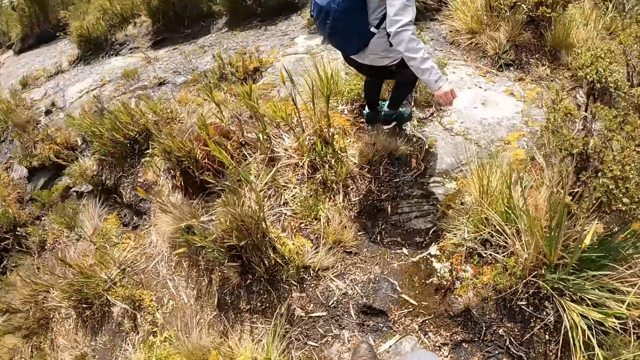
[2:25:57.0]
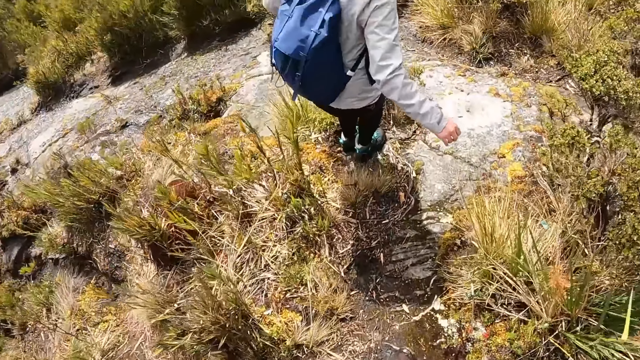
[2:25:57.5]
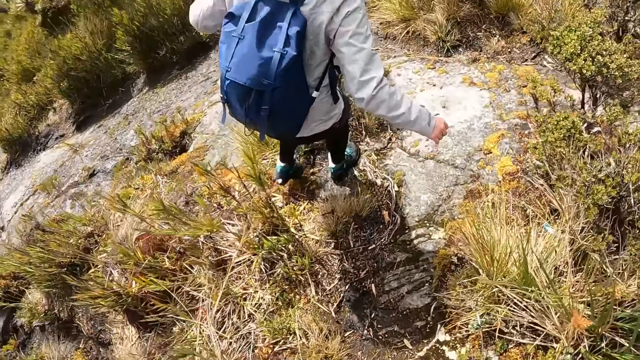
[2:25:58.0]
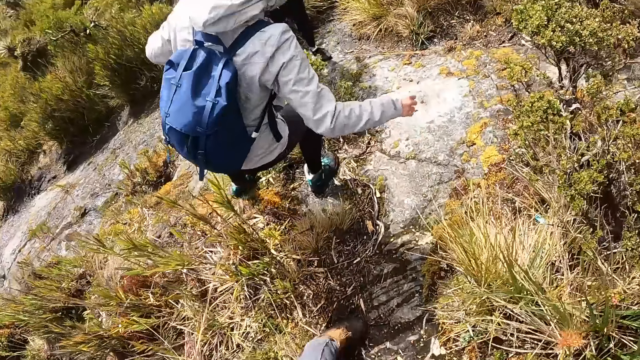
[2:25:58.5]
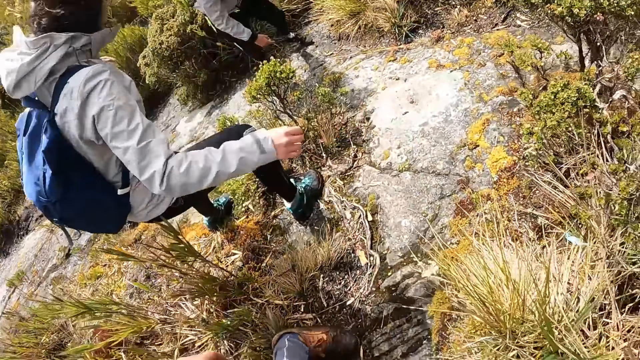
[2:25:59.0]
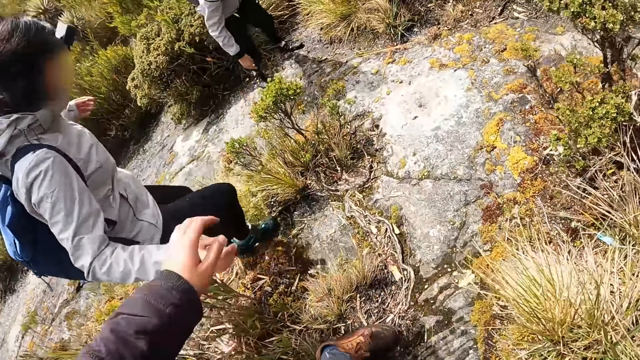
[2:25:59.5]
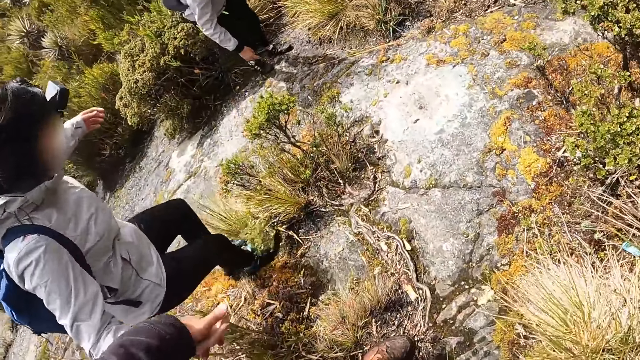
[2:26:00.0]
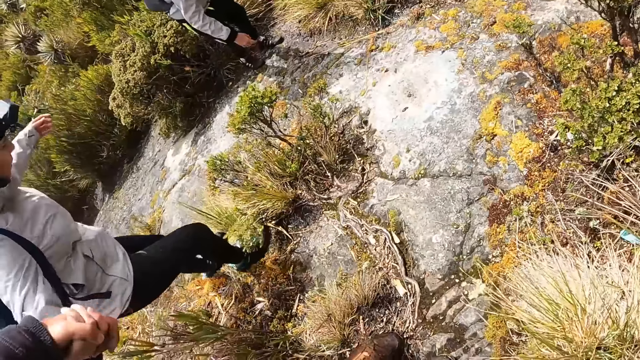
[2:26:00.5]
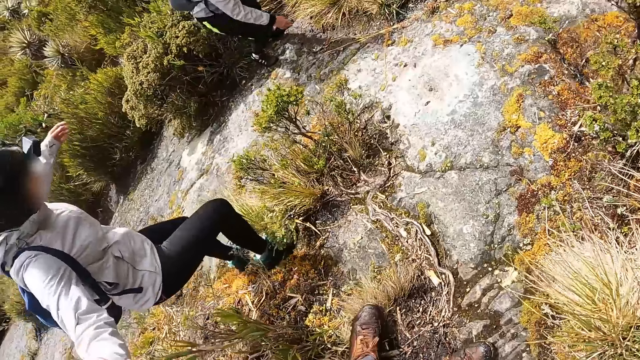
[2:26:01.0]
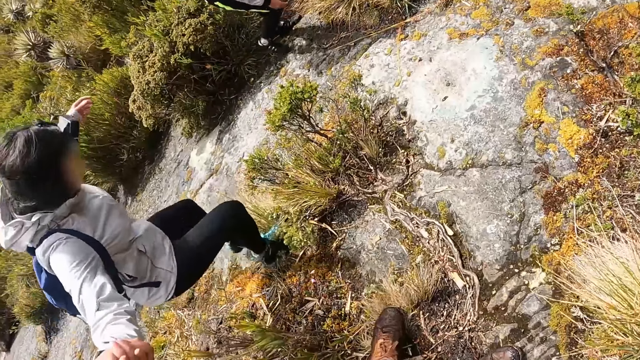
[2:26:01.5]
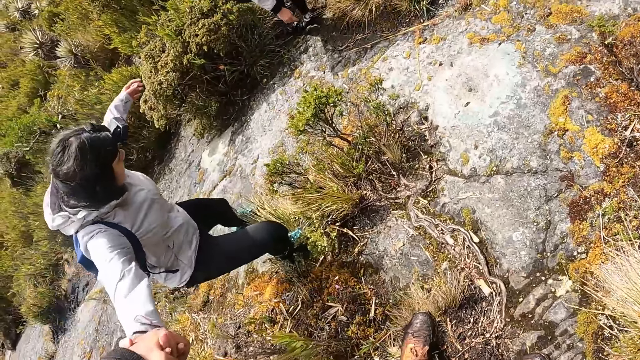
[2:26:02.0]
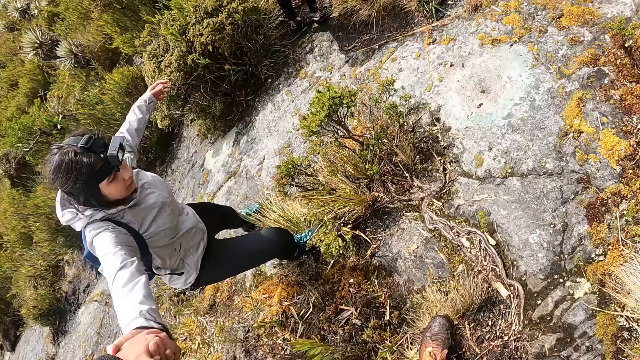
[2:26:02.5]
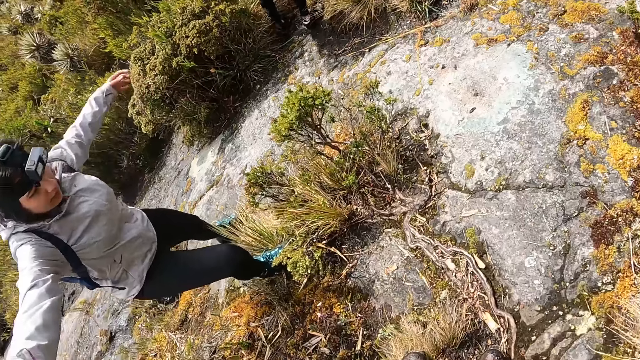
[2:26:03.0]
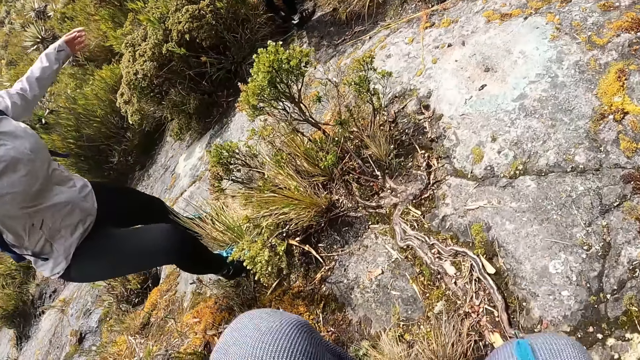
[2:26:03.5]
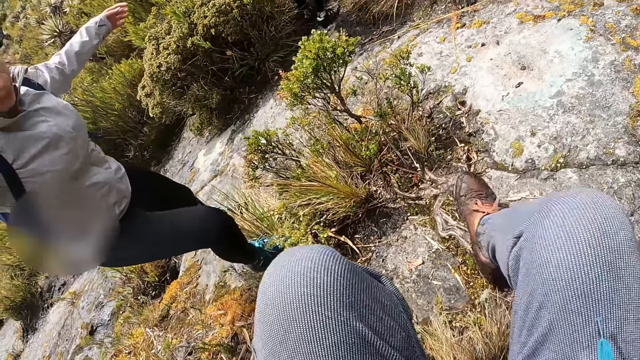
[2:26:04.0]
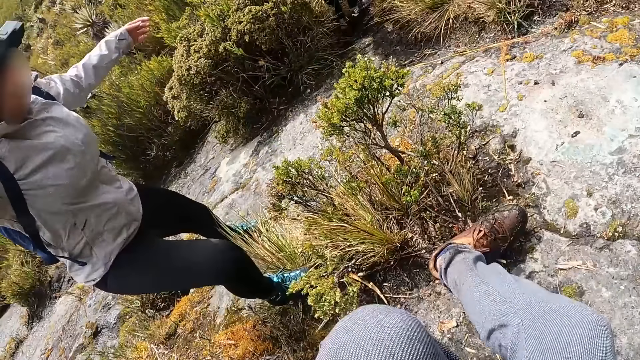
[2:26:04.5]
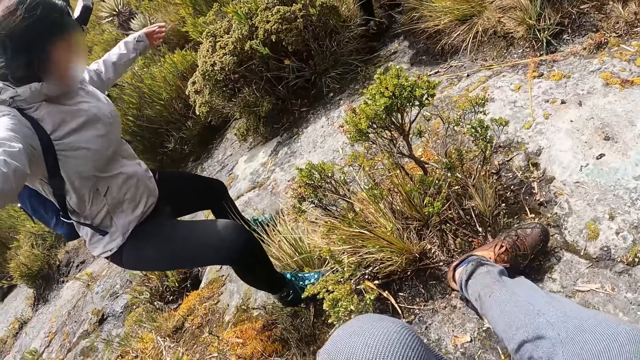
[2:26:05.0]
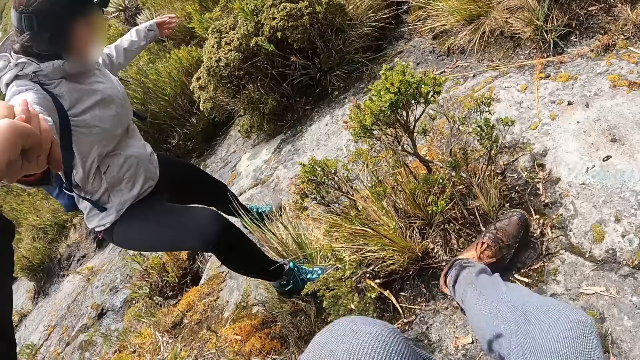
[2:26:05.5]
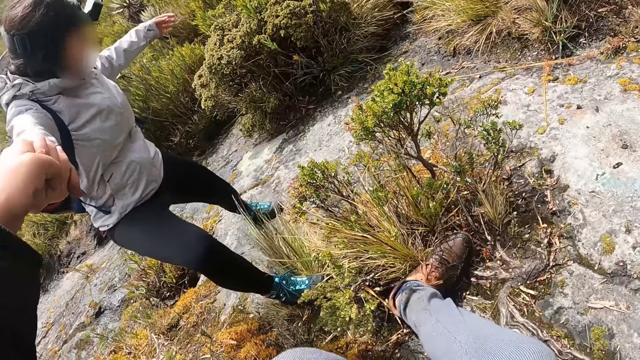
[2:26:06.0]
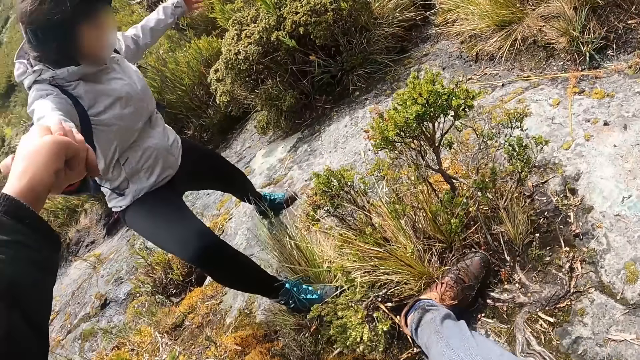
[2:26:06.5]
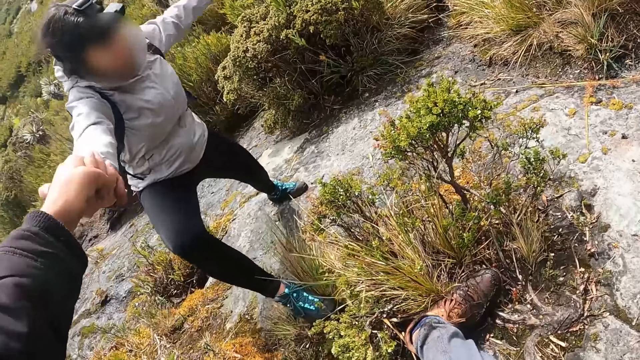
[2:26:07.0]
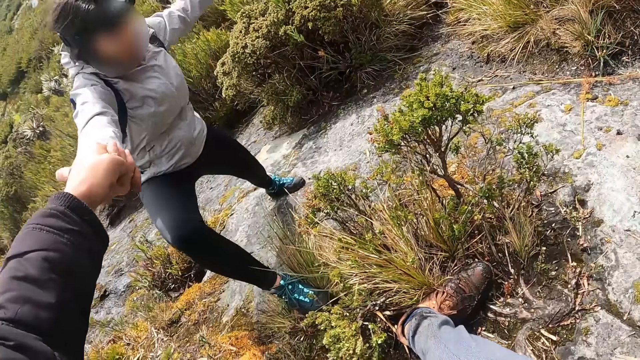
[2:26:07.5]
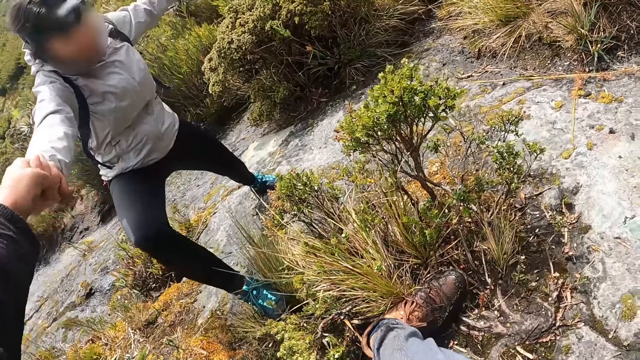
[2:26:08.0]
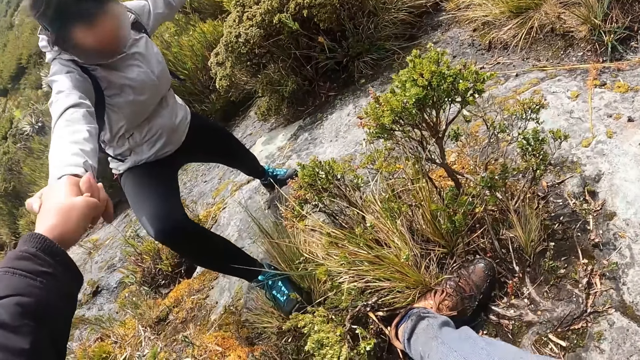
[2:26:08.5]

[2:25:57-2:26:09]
The camera wearer holds the right hand of a woman with her left hand.

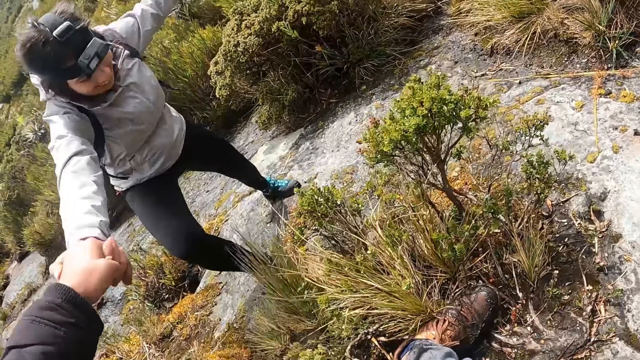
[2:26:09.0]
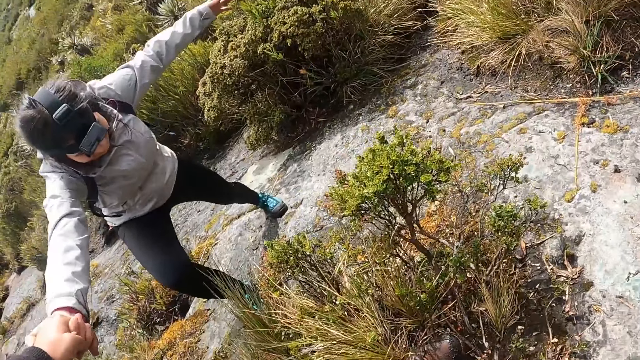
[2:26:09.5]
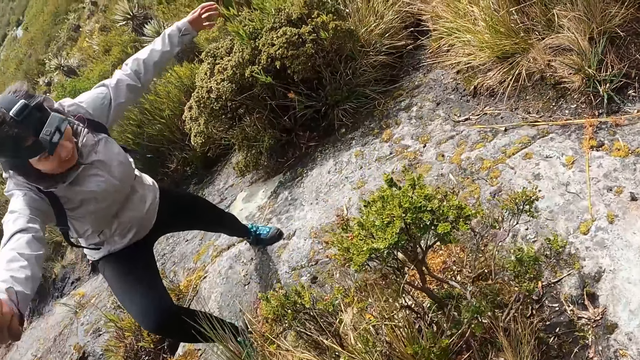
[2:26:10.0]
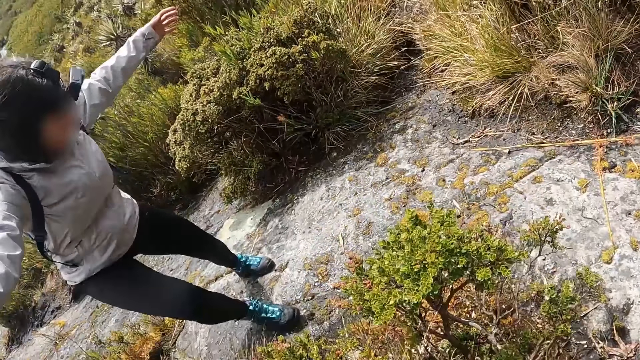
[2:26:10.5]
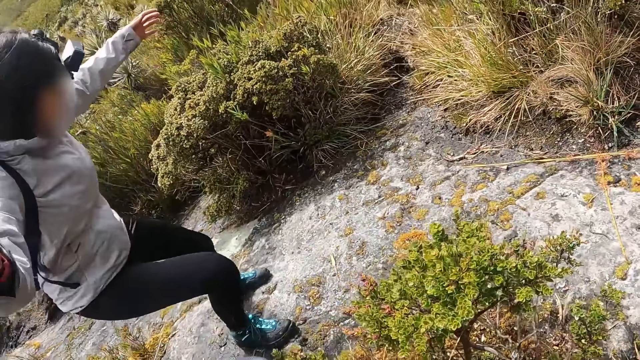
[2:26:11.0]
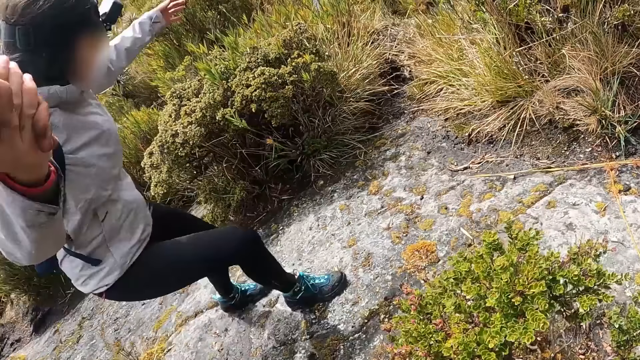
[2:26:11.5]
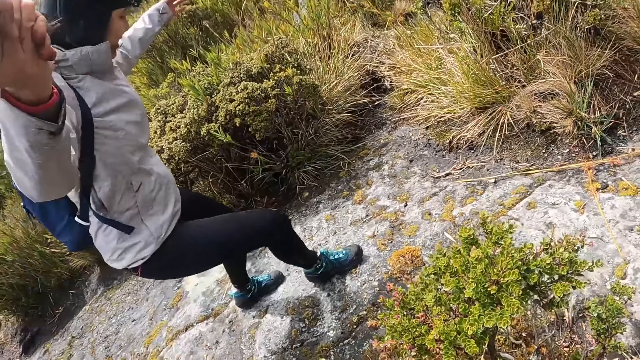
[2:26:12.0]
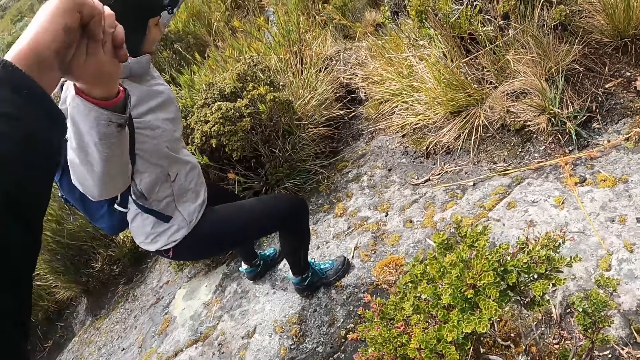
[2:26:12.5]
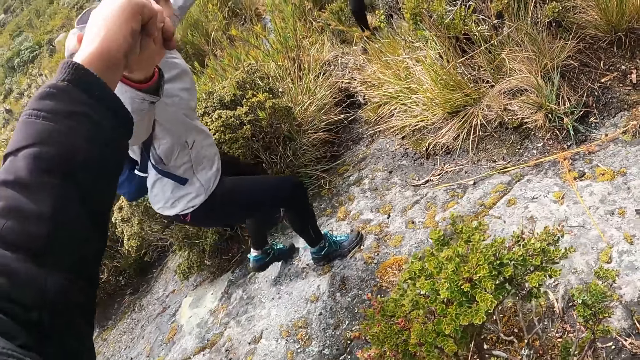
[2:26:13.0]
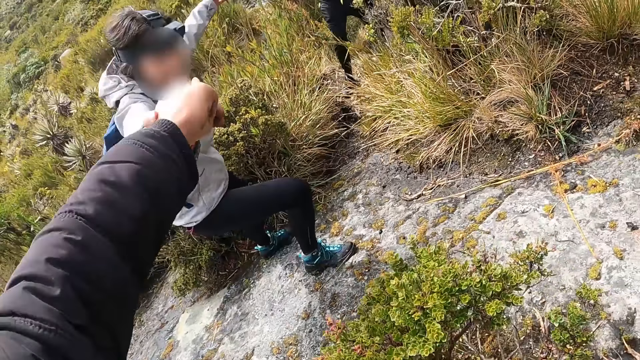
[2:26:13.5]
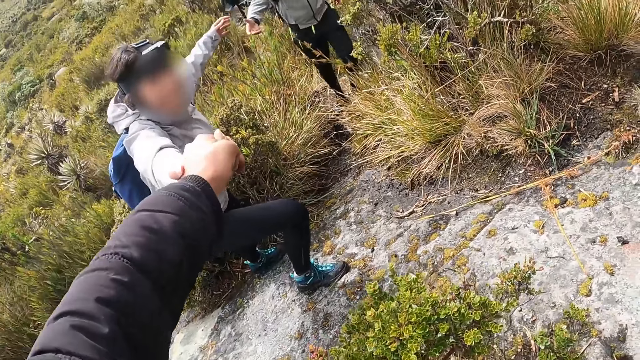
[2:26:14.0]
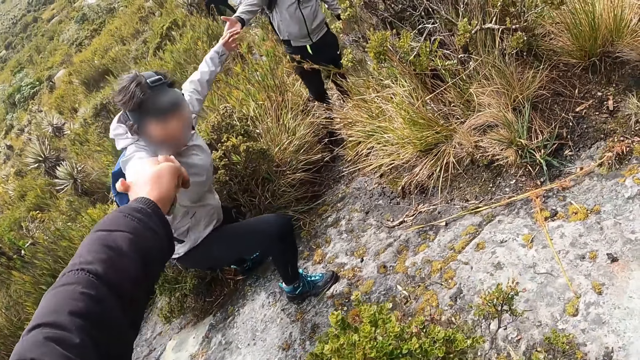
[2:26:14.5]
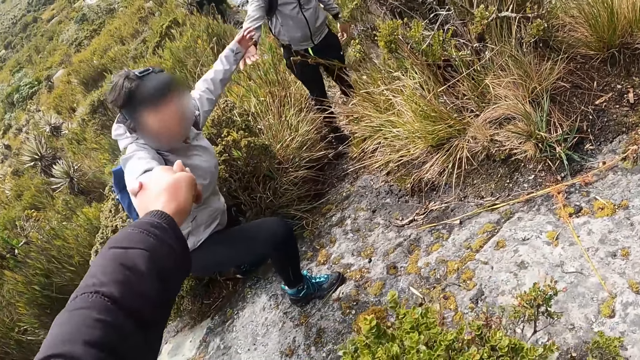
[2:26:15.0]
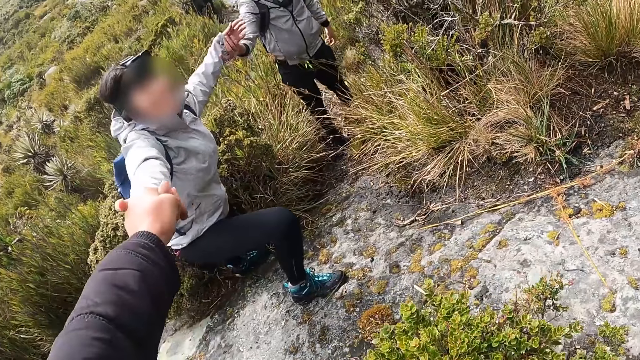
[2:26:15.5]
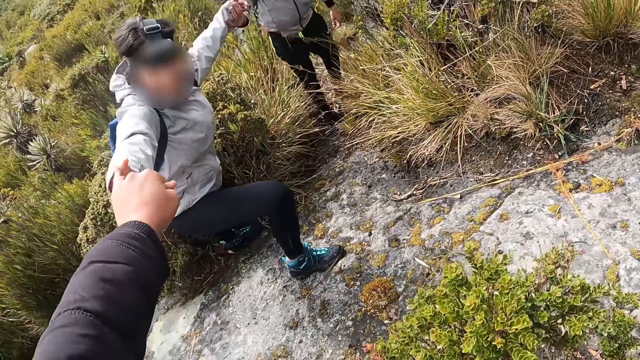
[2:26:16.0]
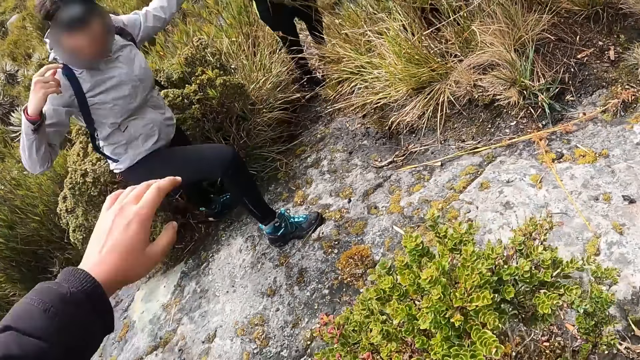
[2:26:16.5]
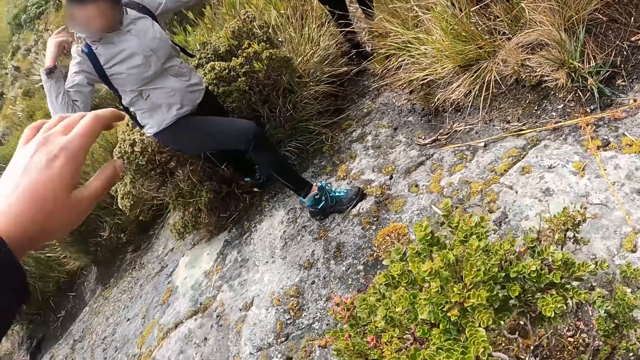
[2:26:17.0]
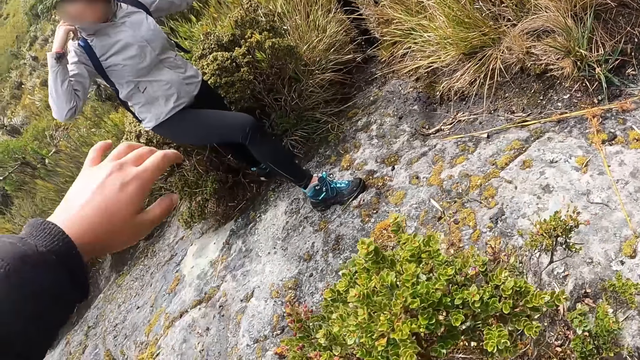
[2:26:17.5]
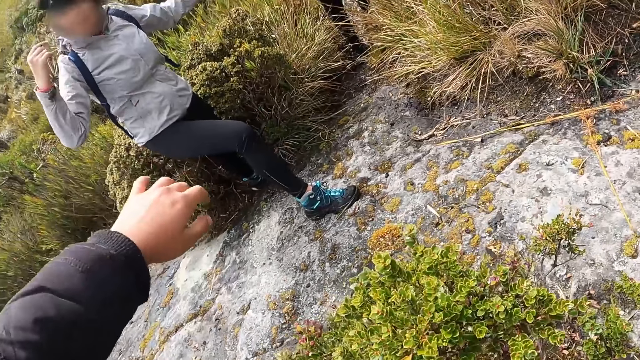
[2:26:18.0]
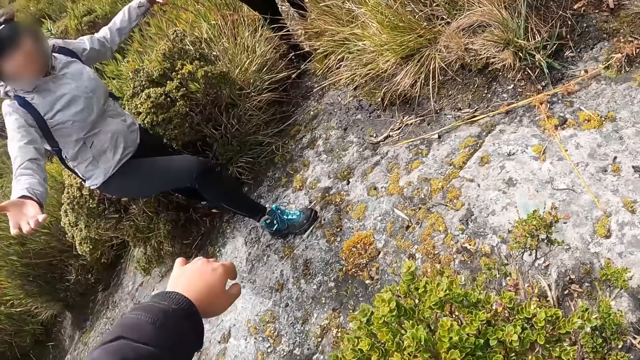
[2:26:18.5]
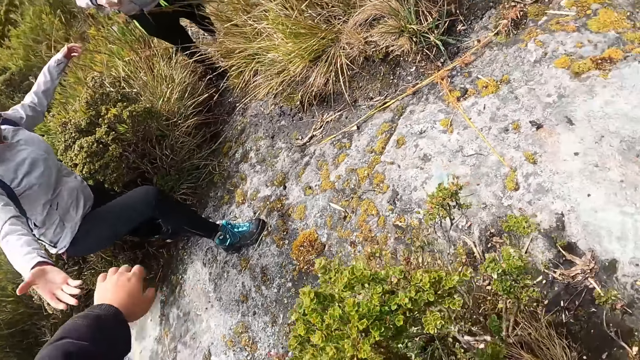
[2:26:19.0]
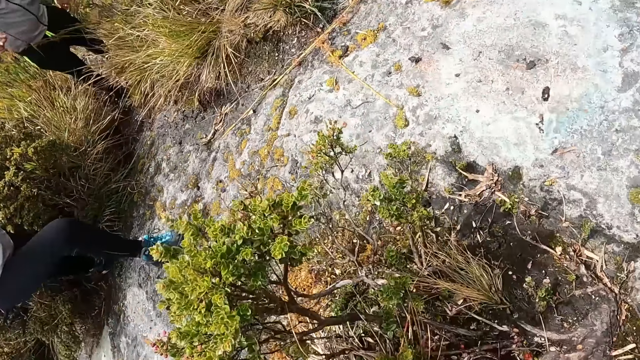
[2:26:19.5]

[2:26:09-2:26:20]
A woman holds the left hand of another woman with her right hand. The camera wearer releases the hand of a lady. The other woman touches her face with her right hand.
